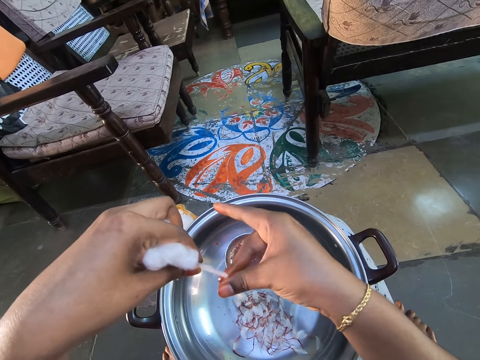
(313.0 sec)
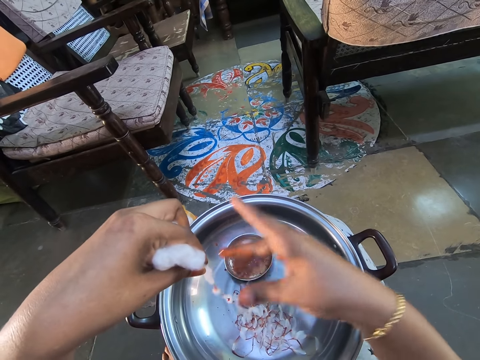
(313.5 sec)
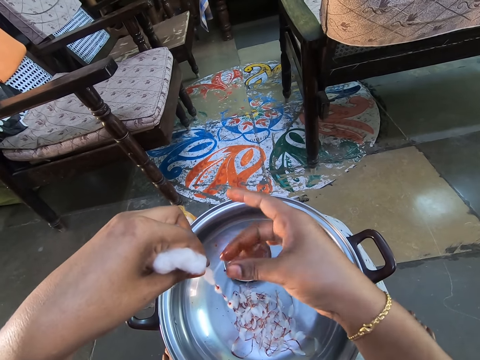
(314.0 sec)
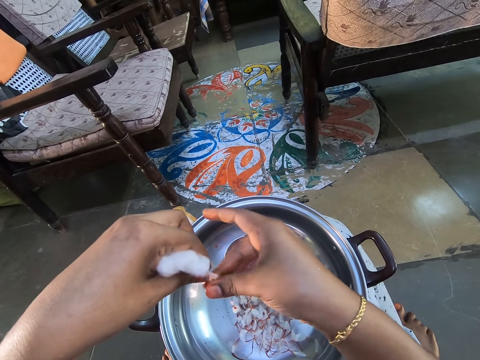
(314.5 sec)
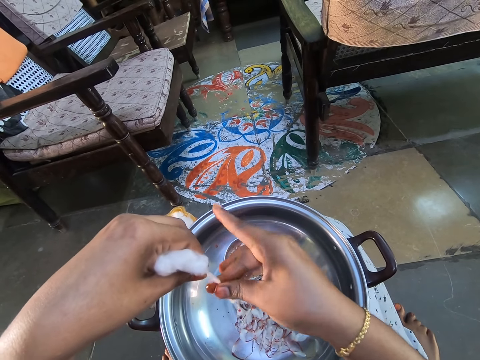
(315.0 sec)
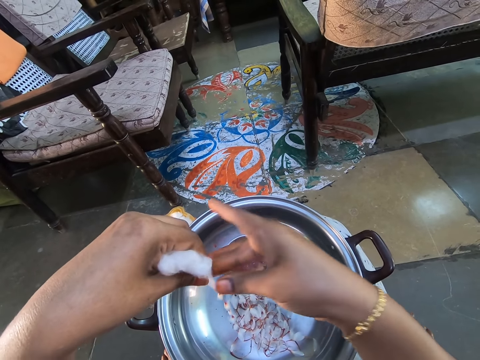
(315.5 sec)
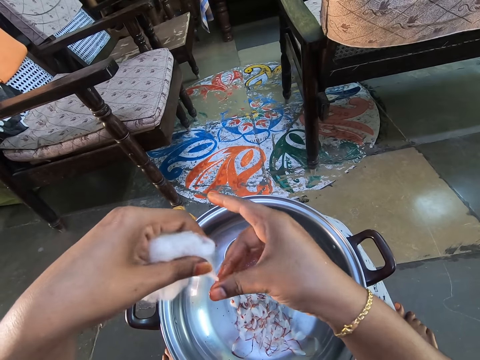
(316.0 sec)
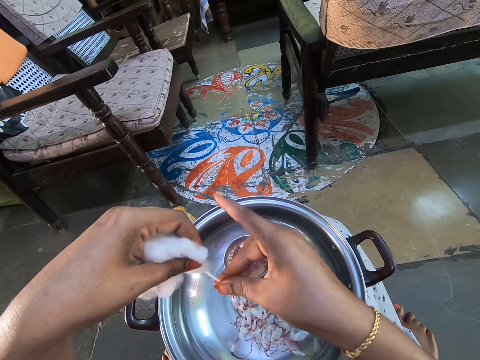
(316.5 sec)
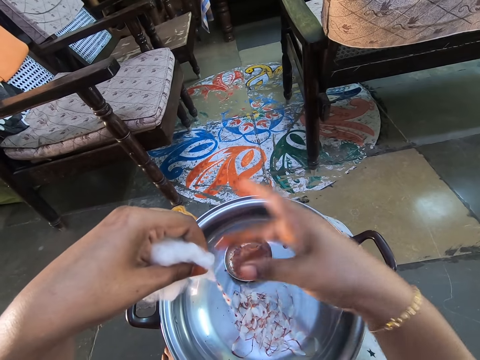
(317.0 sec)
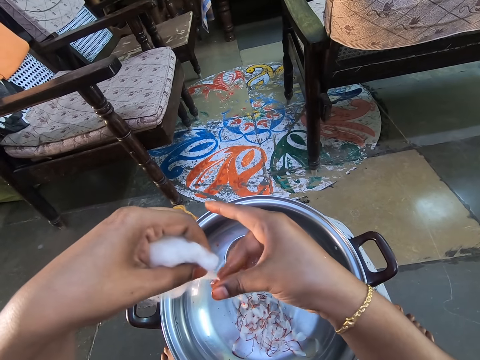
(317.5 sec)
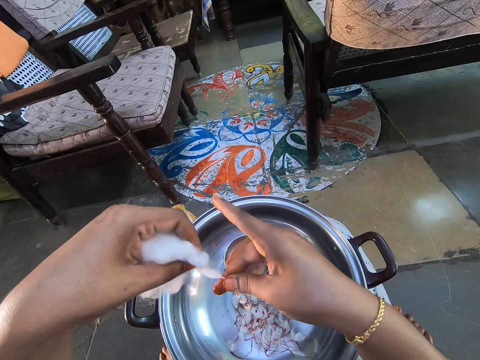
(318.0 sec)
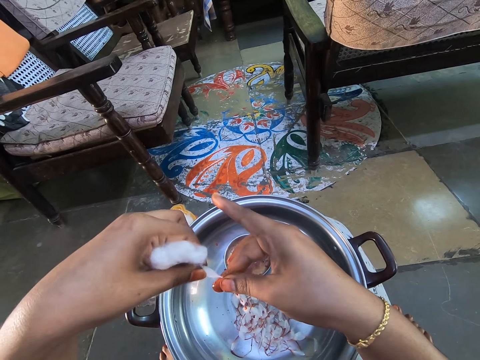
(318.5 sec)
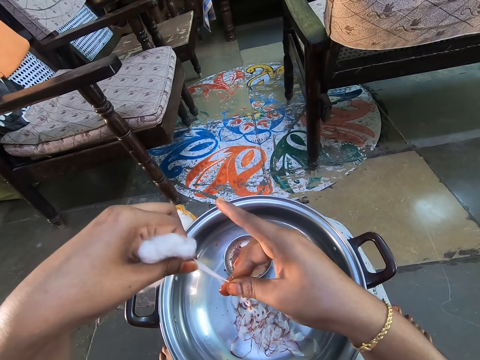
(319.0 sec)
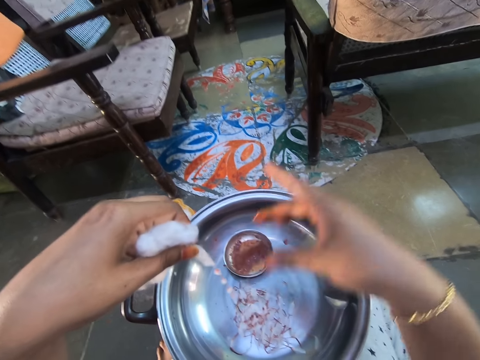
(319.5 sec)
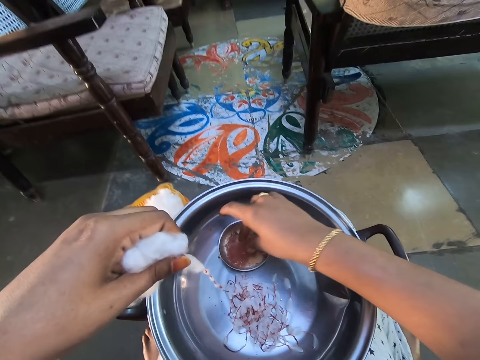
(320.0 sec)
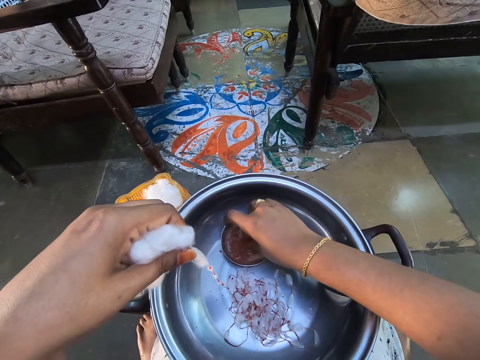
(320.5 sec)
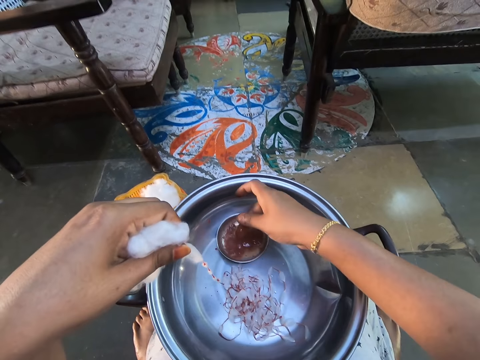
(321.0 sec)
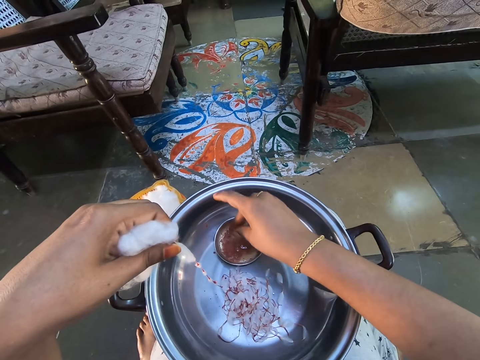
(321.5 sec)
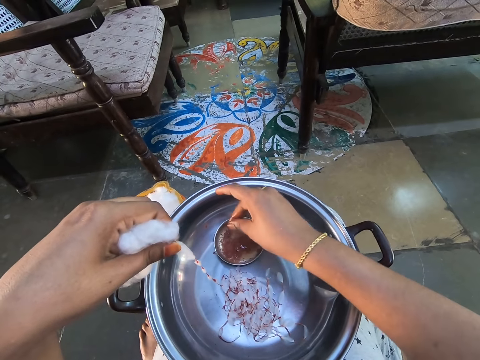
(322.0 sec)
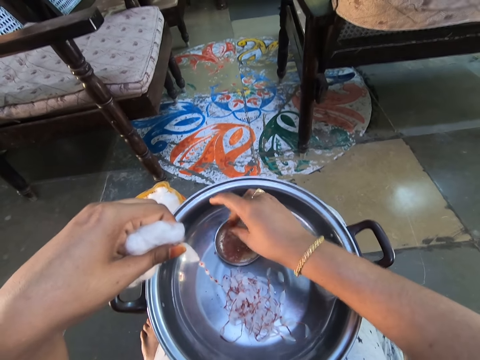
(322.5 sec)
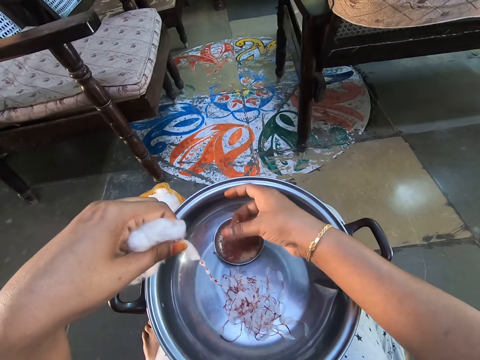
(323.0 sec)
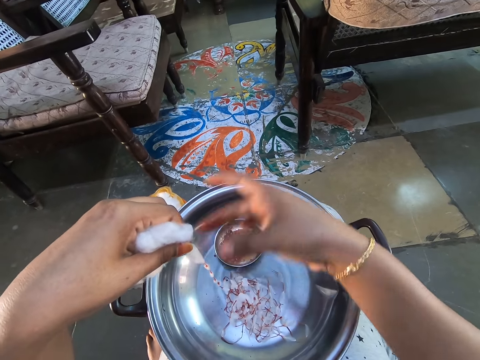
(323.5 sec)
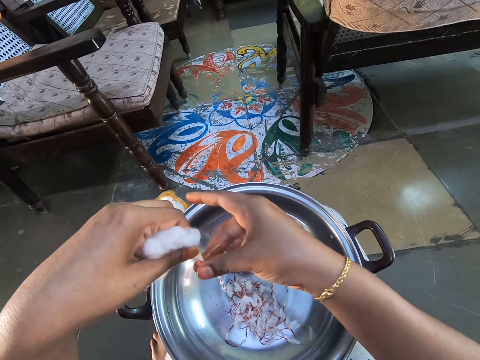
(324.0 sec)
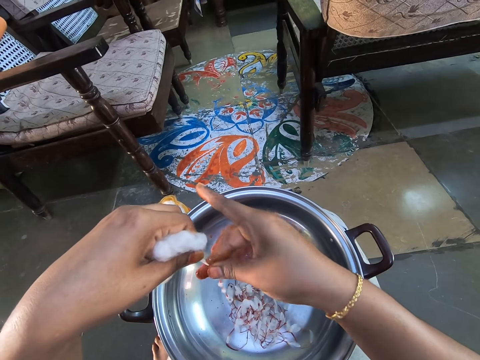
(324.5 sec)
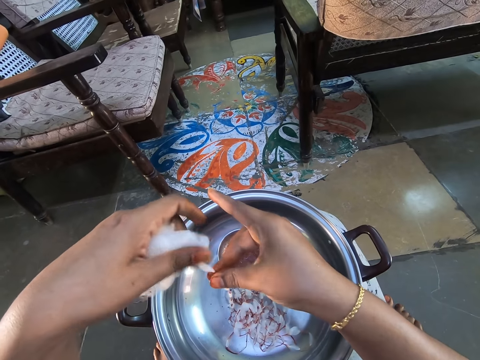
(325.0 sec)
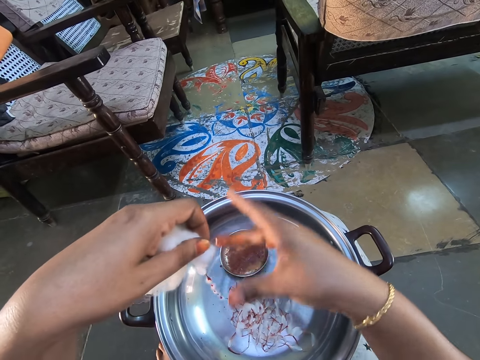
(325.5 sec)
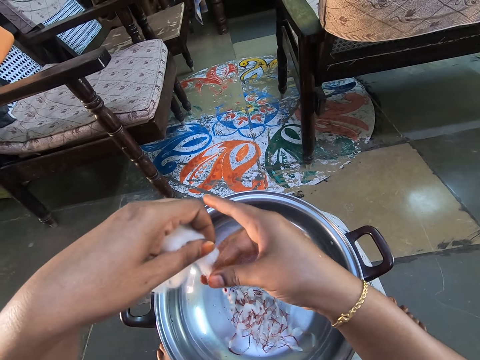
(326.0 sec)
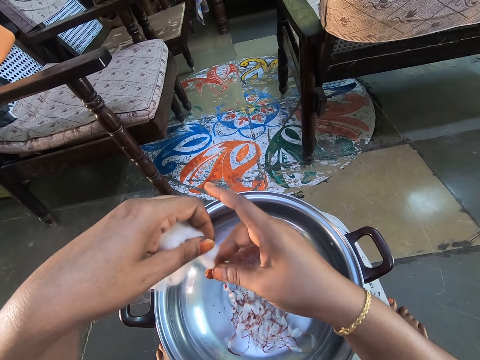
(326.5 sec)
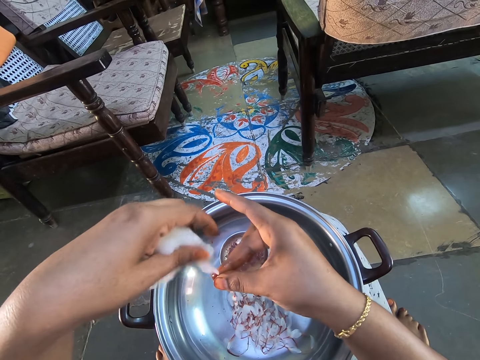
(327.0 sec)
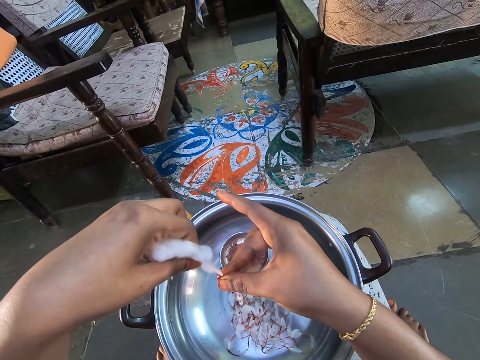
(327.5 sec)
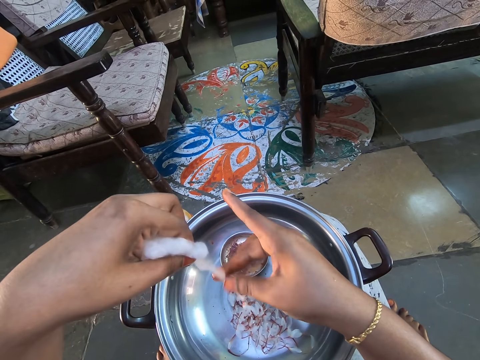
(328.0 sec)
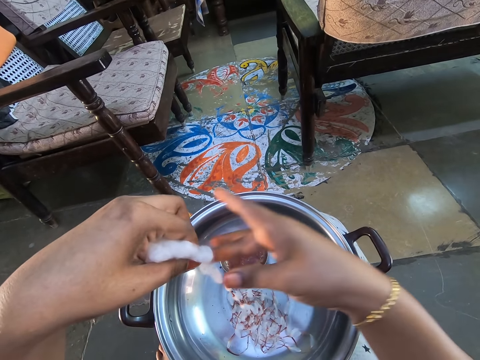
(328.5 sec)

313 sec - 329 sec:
The camera wearer dips fingers in the solution. They stain the brown solution on the cotton wool.

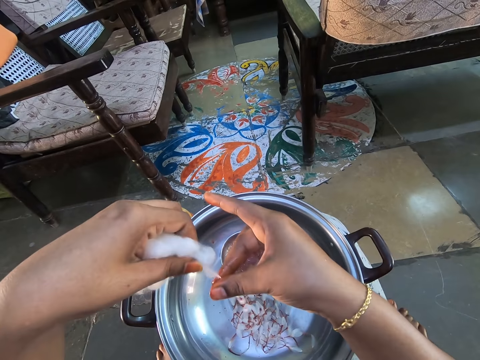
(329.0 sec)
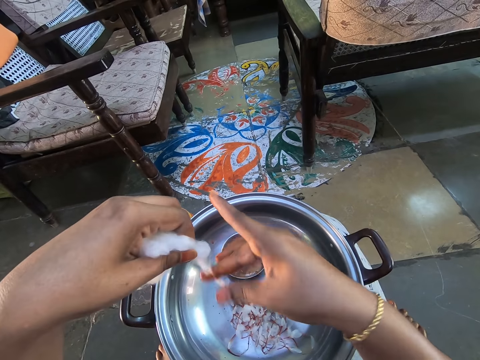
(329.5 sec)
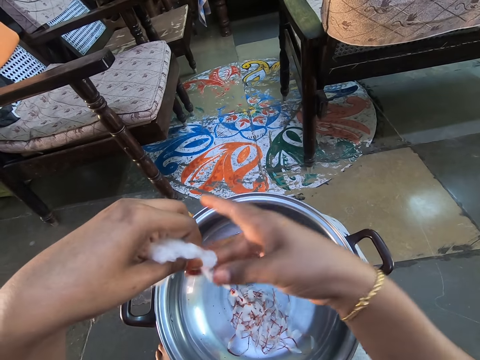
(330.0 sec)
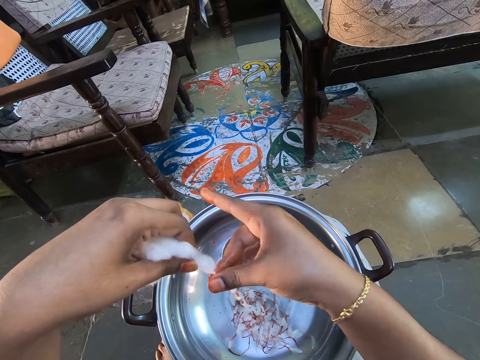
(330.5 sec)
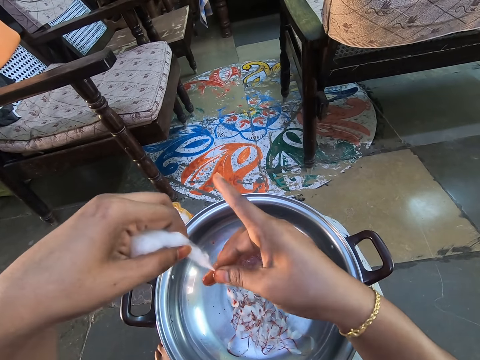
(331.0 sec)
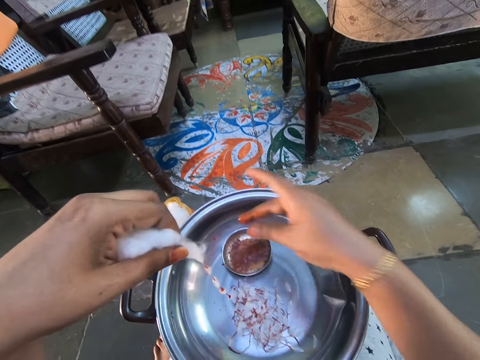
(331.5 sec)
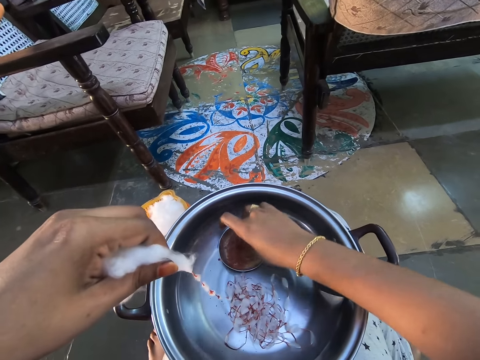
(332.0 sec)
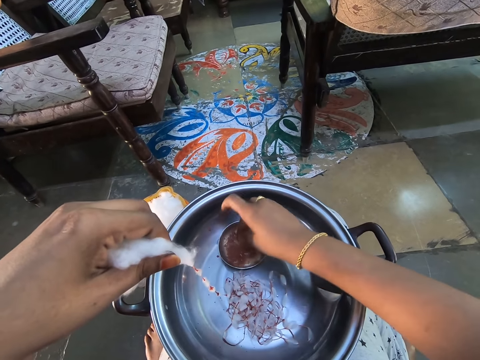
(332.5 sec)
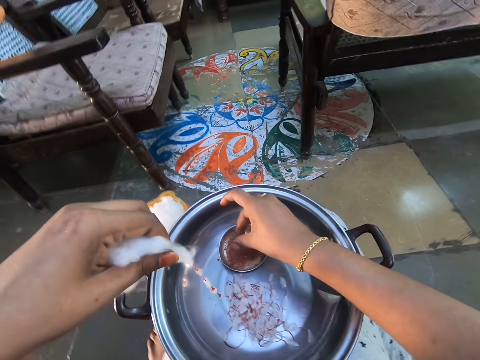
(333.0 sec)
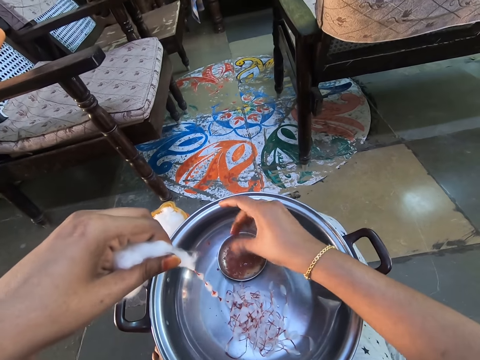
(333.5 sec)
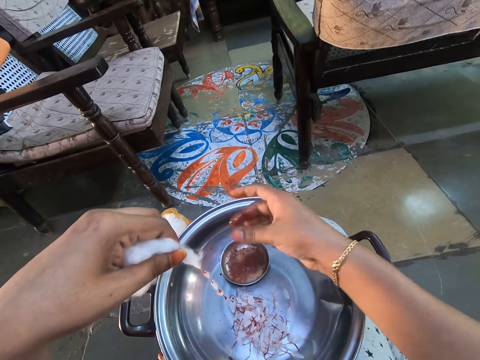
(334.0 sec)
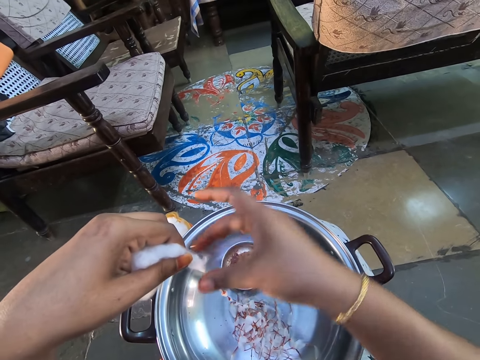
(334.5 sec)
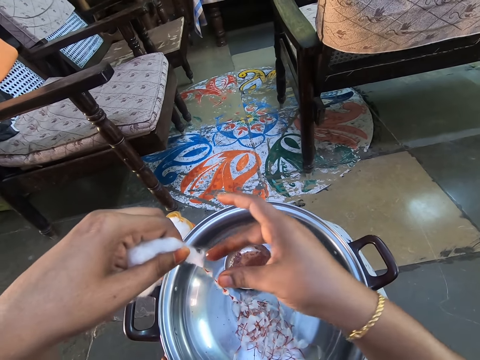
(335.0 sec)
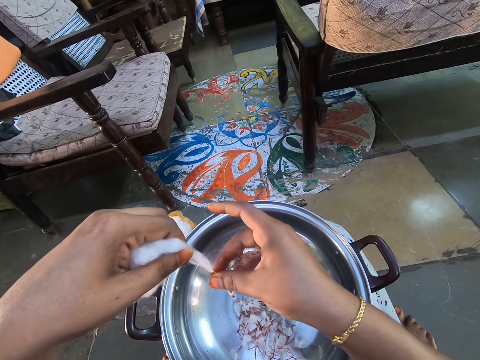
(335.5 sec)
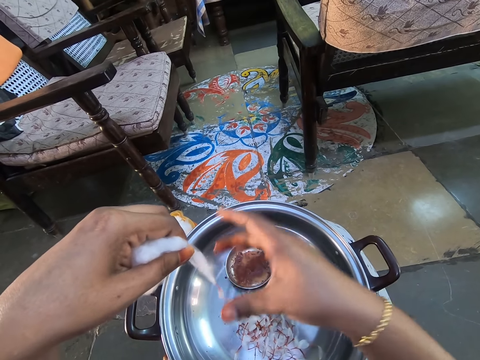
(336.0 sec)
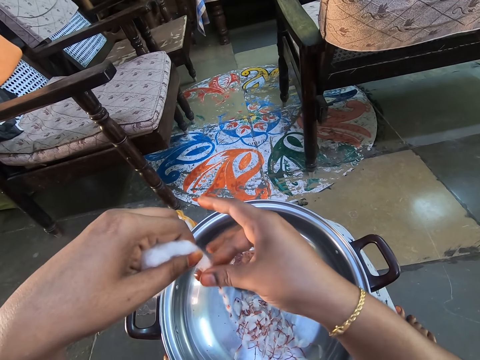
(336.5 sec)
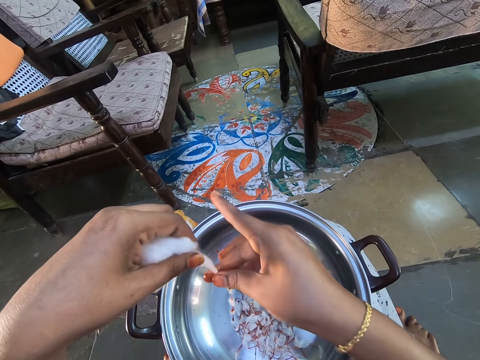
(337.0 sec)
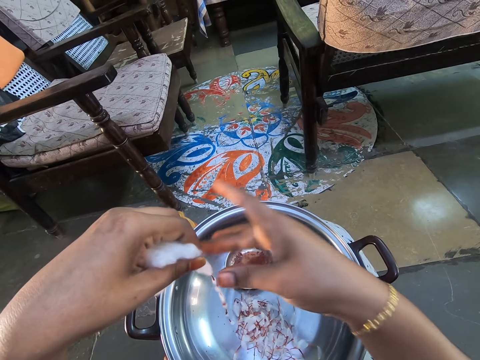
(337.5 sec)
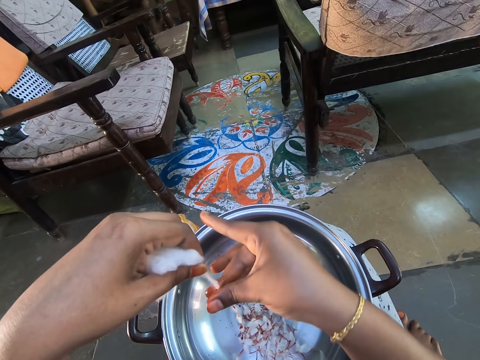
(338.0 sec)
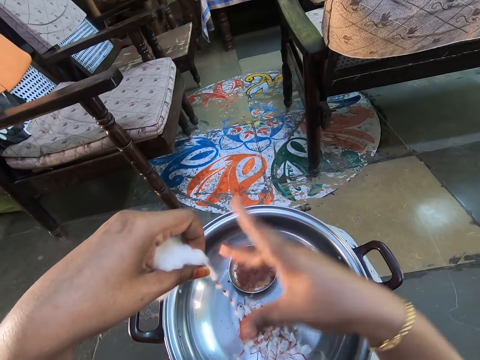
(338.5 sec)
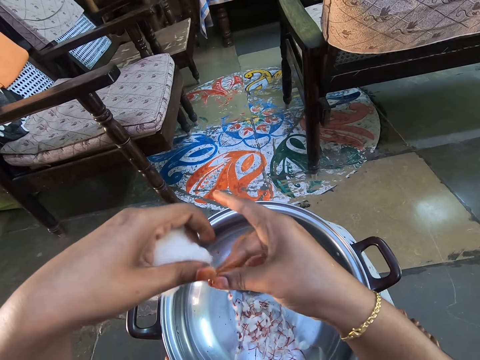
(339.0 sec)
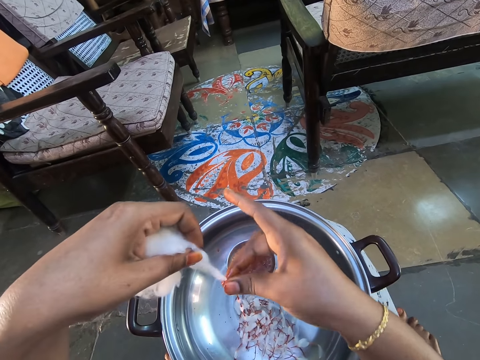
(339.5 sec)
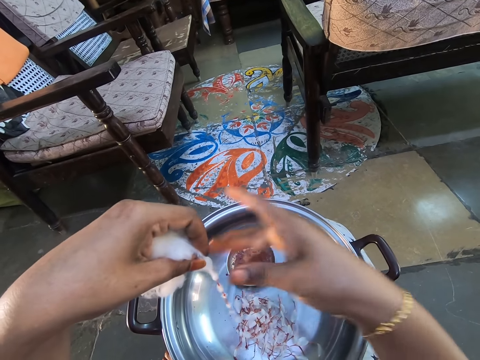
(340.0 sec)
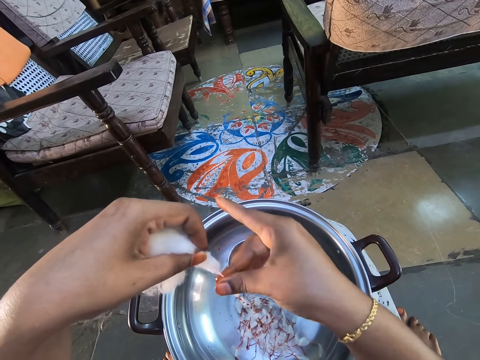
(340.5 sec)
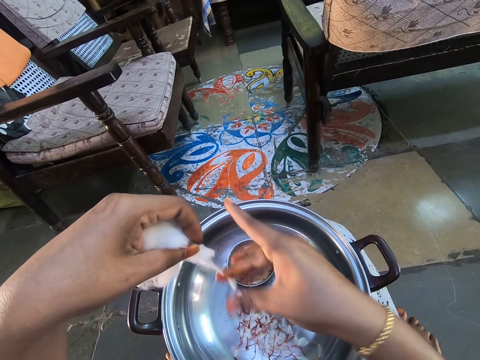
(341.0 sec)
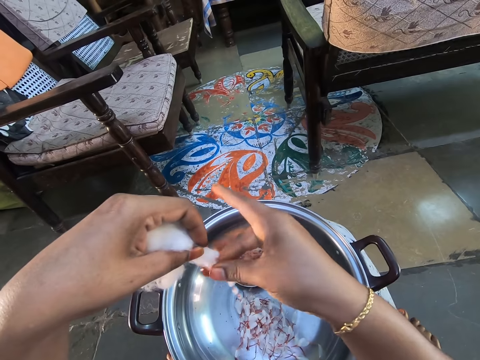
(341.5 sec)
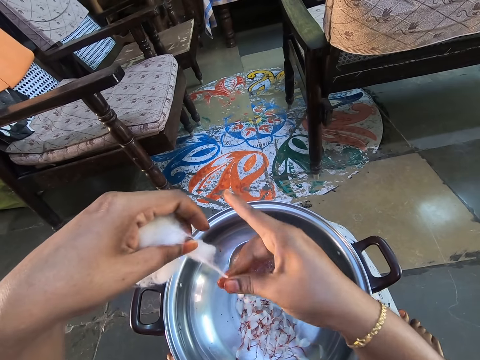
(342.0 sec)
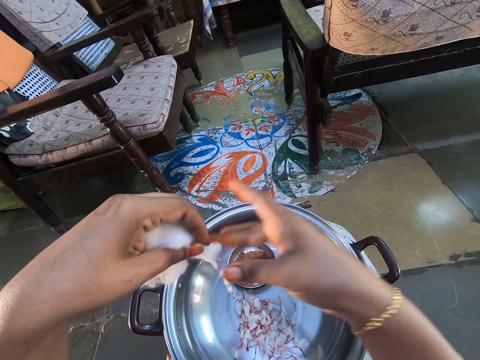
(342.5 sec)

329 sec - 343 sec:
The camera wearer dips fingers in the solution. They scoop something on the plate. They stain the brown solution on the cotton wool.
